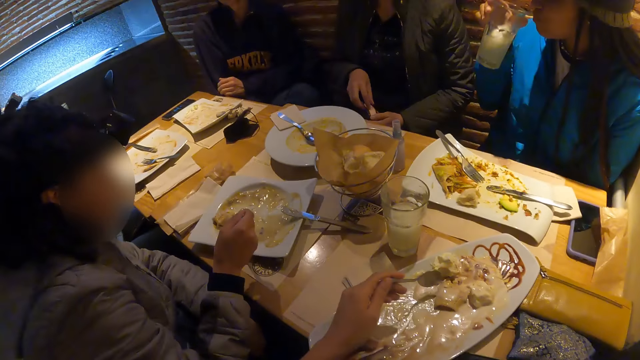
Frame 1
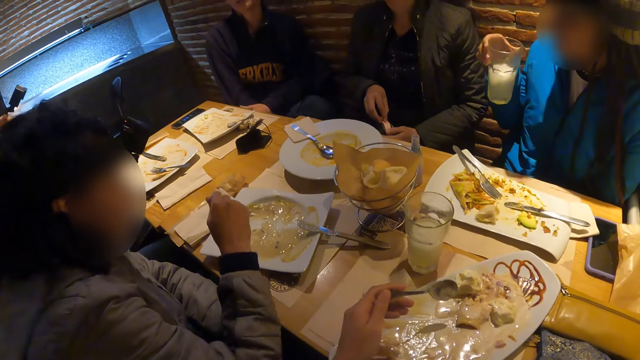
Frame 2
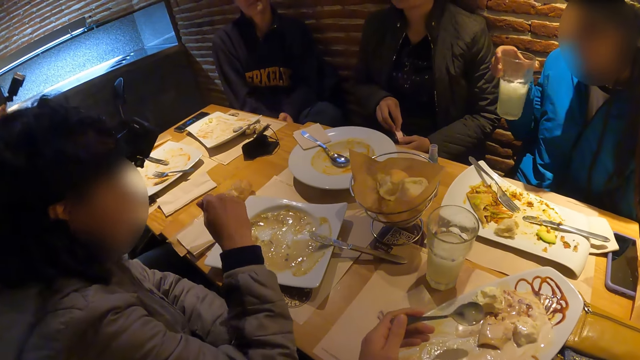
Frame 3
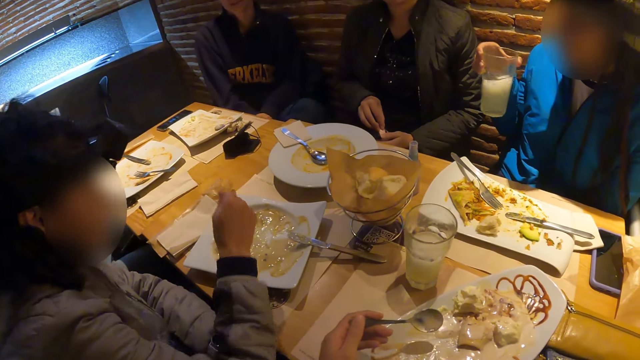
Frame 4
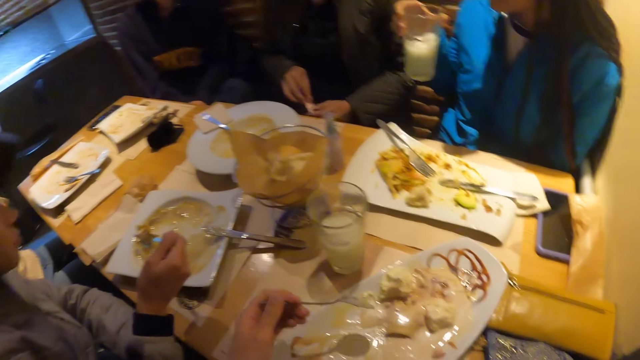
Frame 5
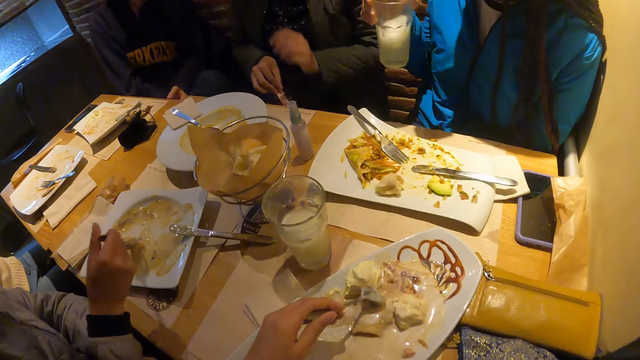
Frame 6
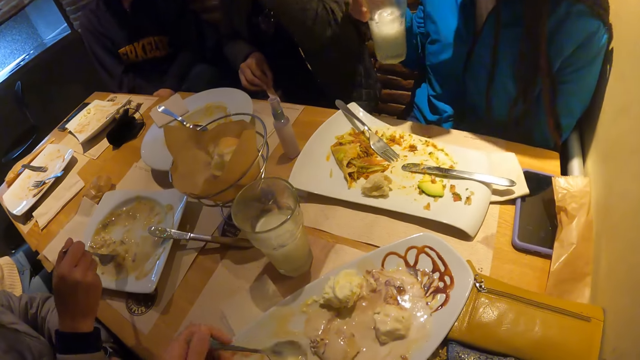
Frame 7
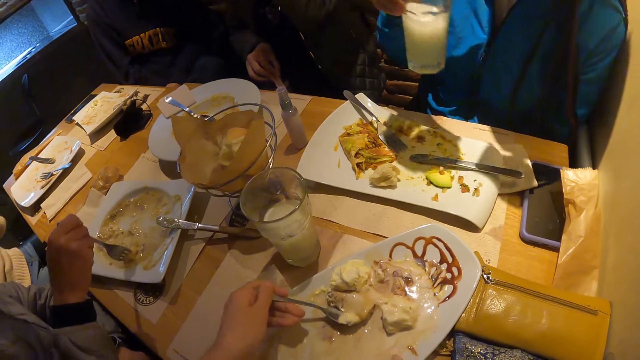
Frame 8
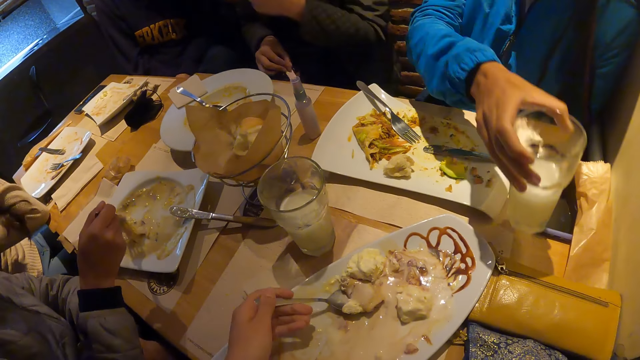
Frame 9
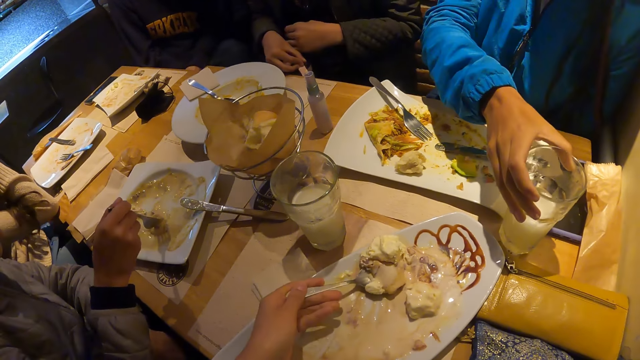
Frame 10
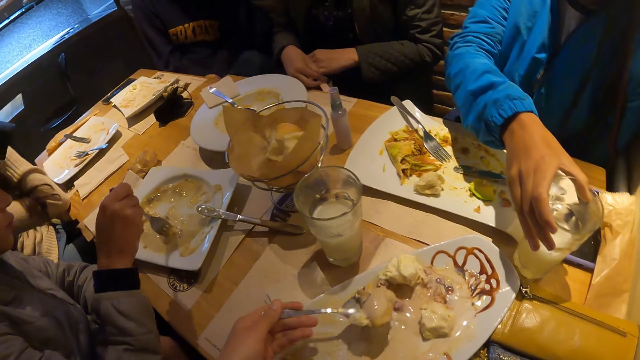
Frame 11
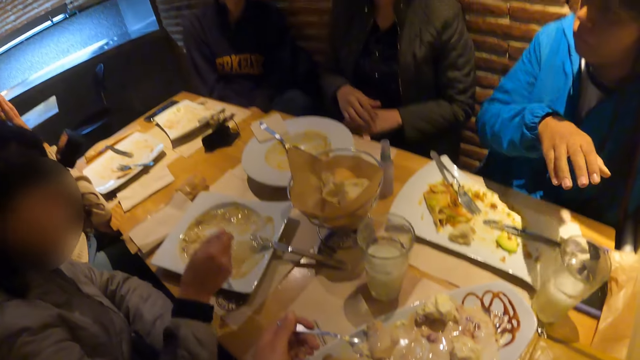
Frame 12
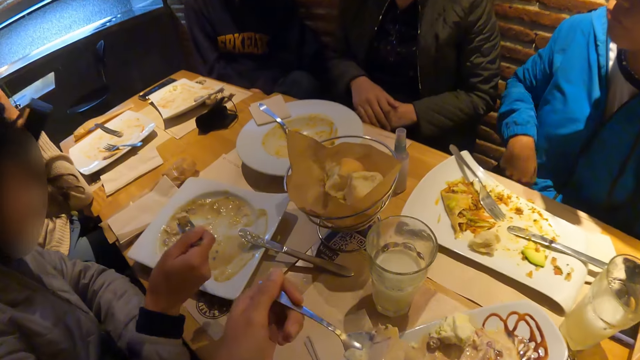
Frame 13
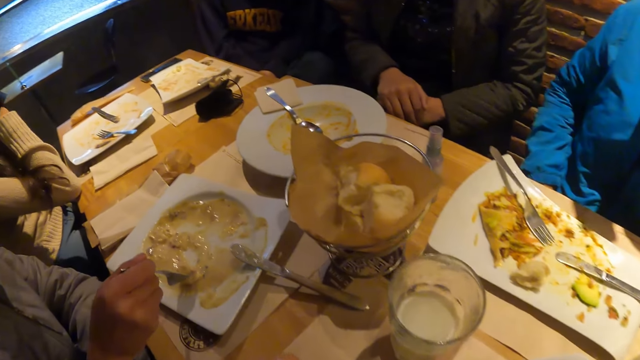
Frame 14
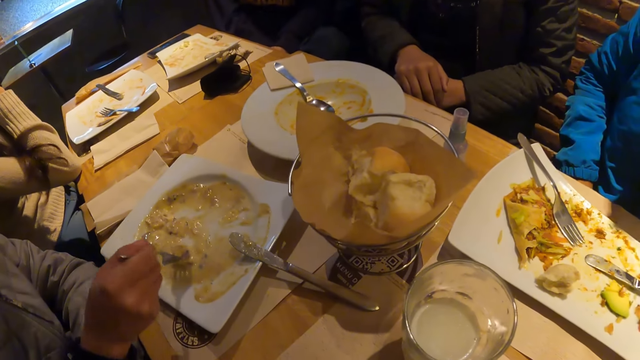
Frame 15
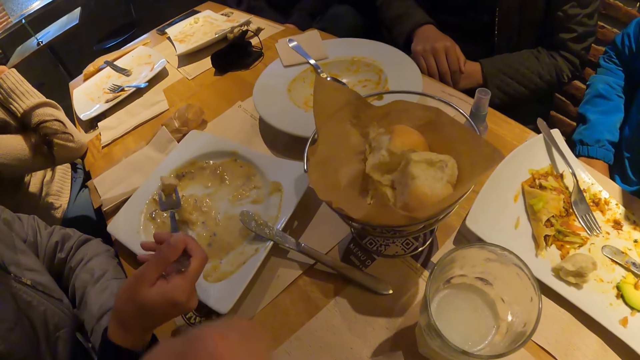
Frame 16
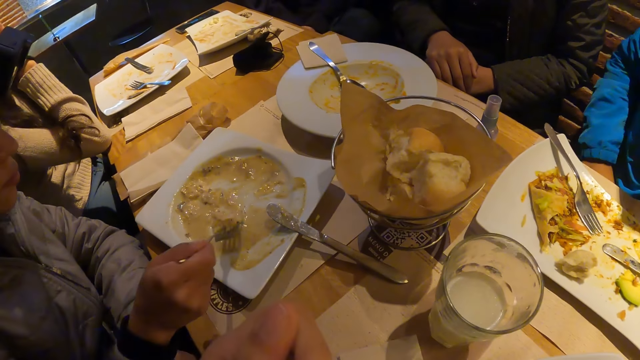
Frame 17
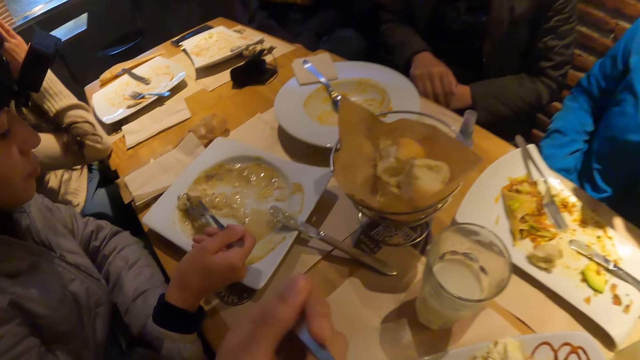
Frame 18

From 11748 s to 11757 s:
The woman shakes the glass cup with her right hand. She drops the glass cup on the table with her right hand. The camera wearer scoops food.

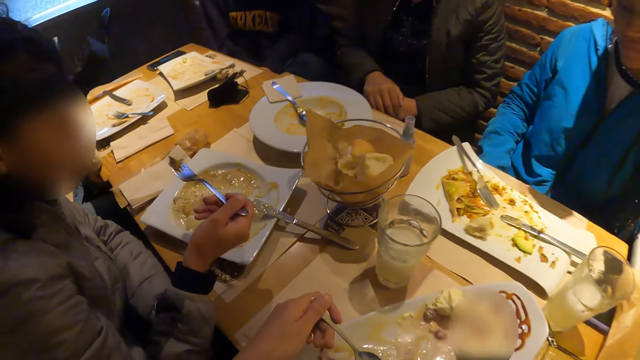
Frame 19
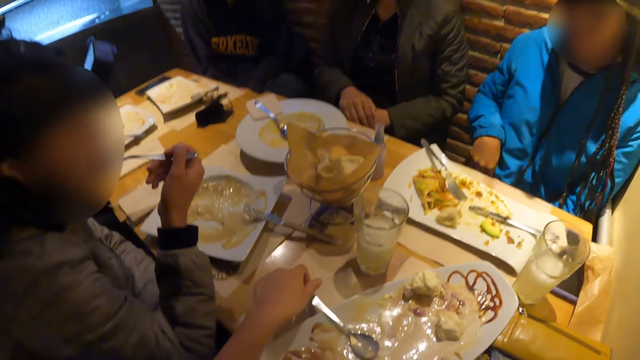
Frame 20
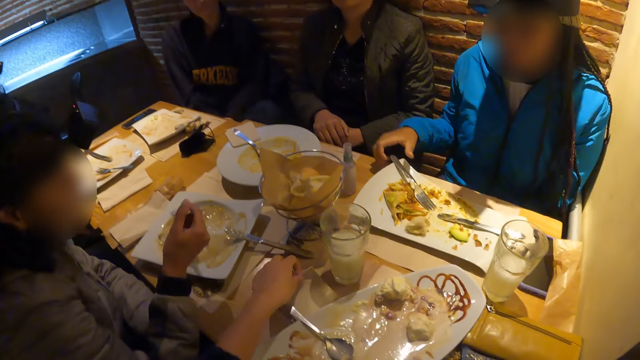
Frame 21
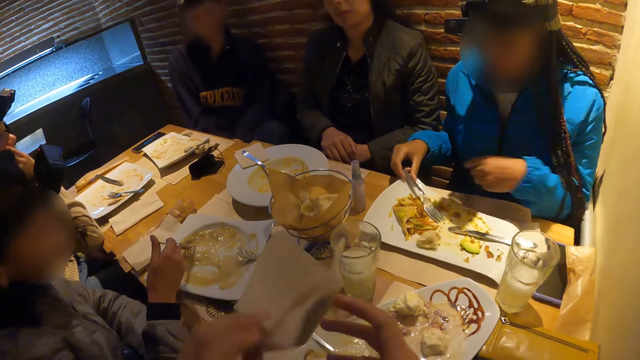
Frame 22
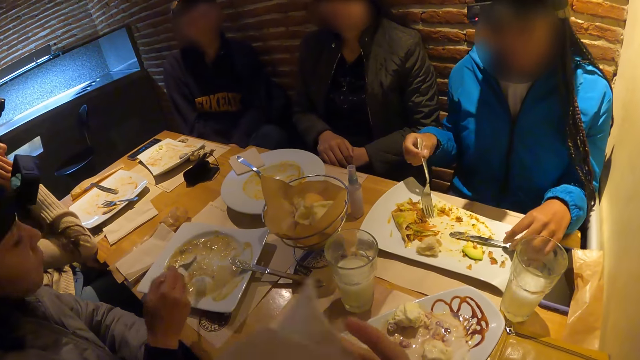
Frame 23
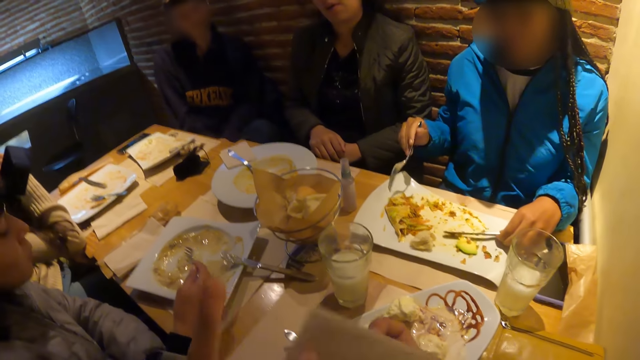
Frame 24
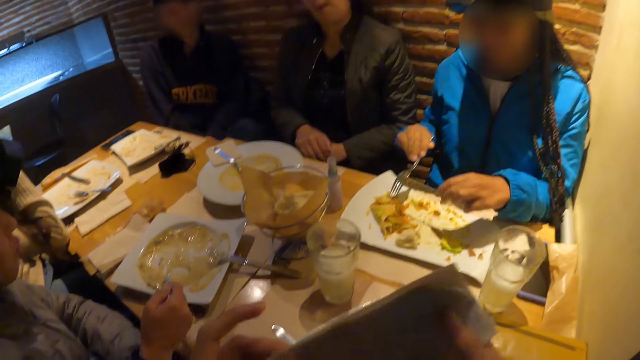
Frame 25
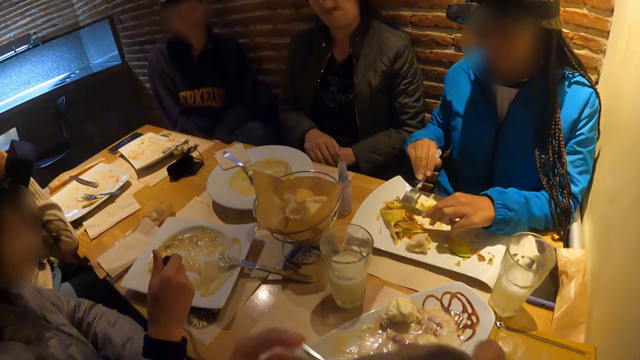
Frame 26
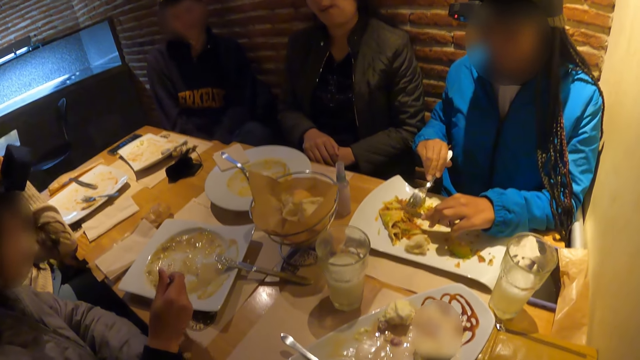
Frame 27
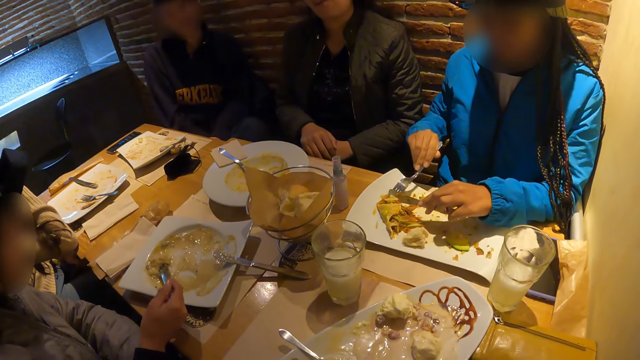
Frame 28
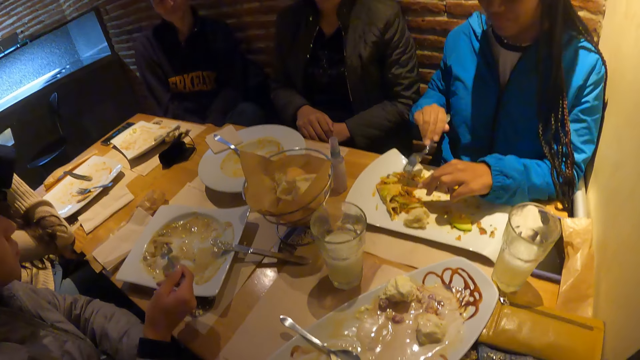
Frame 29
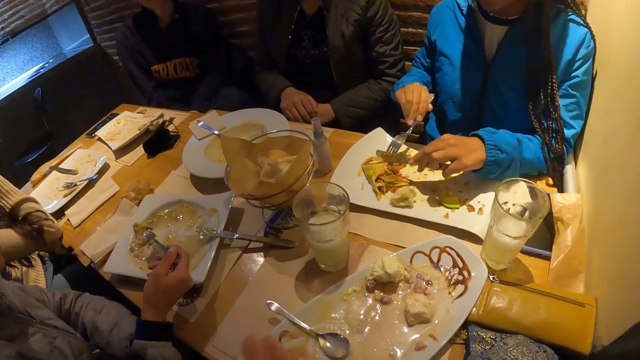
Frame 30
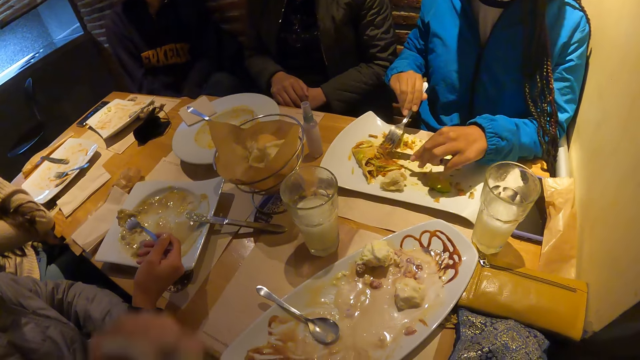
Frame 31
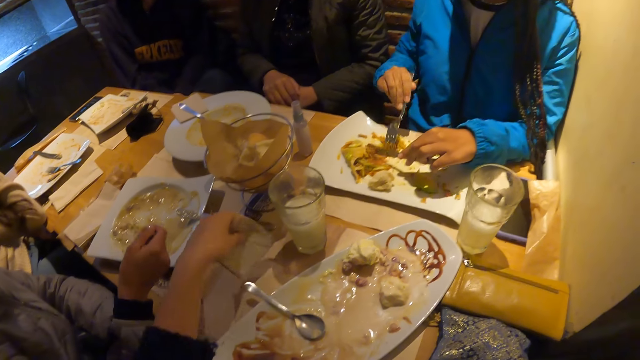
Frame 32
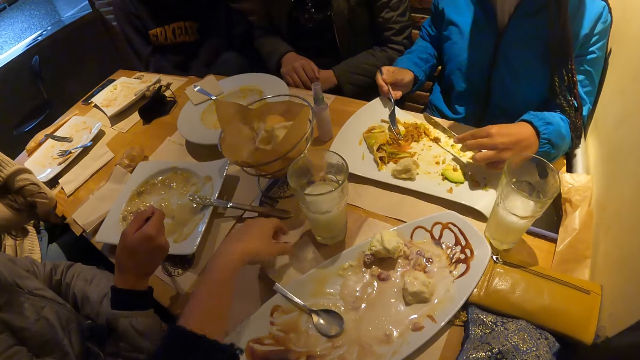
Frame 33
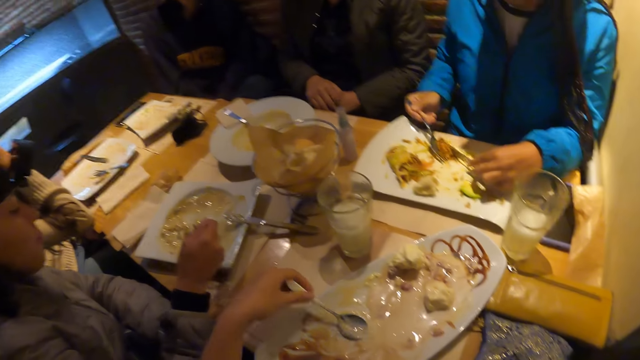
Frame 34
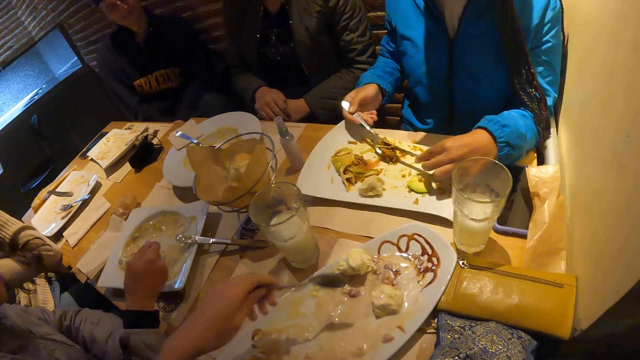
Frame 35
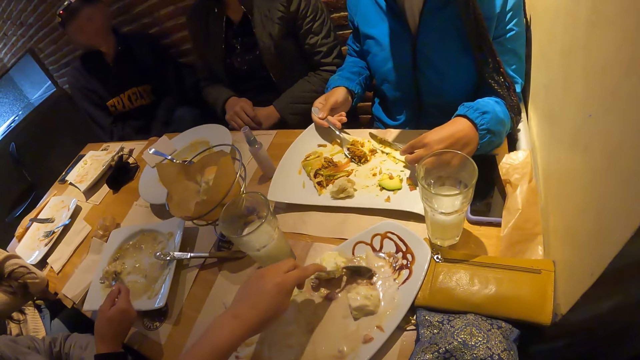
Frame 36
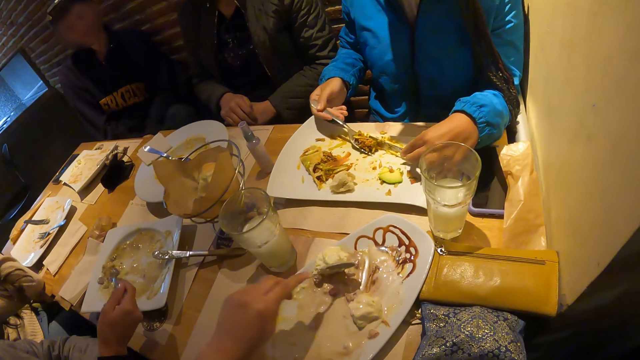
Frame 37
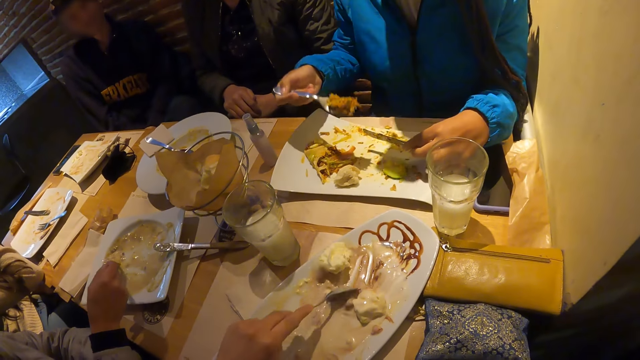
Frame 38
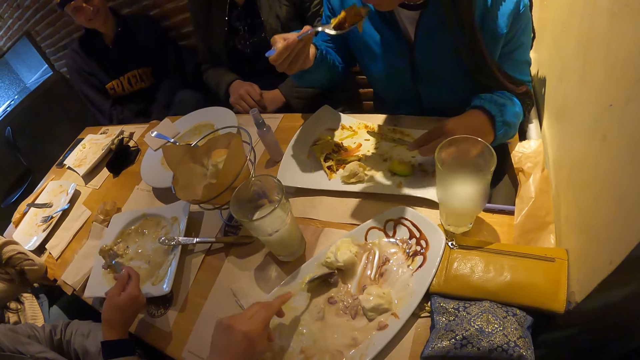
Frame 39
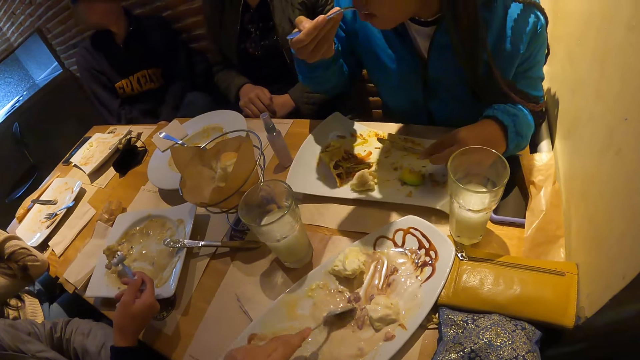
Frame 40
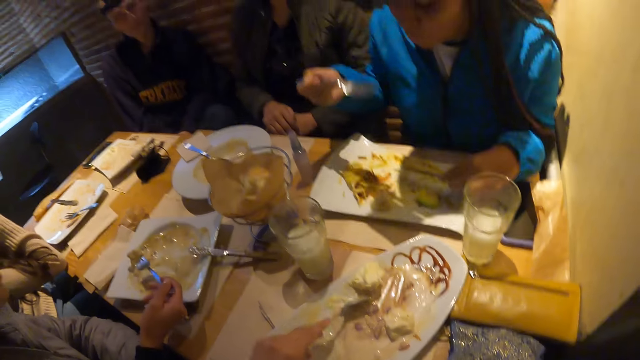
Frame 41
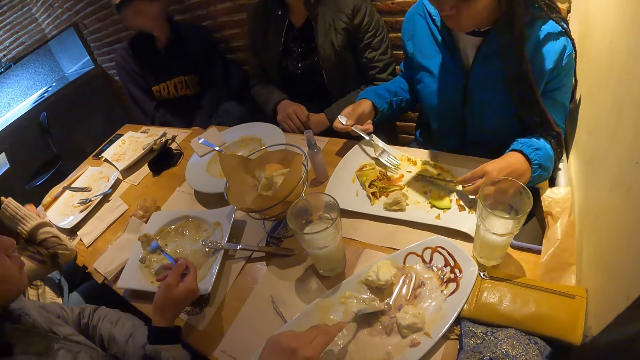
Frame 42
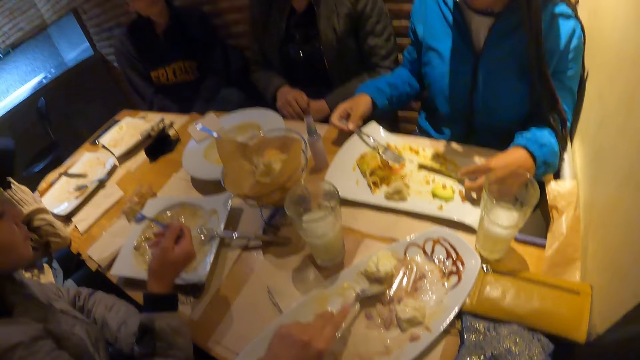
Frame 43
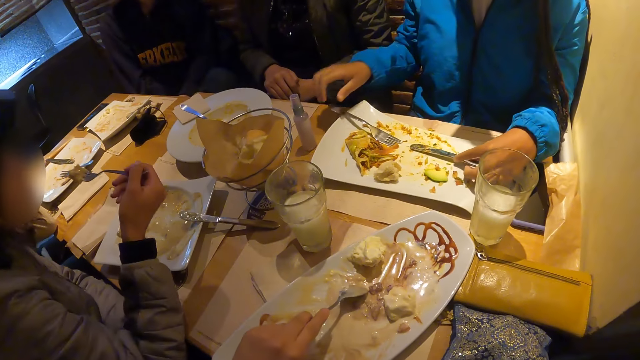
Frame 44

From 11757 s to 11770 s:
The woman eats with the fork in her right hand. Another woman picks up the fork with her right hand. She picks up the knife with her right hand. The camera wearer picks something. The other woman cuts food with the knife and the fork. The camera wearer packs food with the spoon in her right hand. The other woman eats with the fork in her right hand. The first woman eats with the fork in her right hand.
